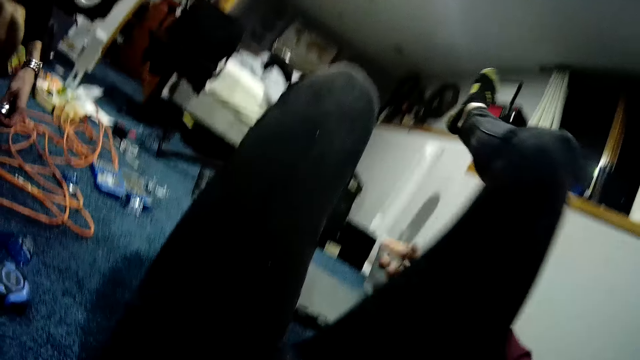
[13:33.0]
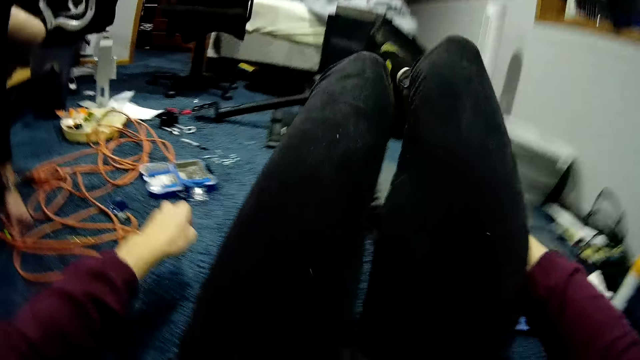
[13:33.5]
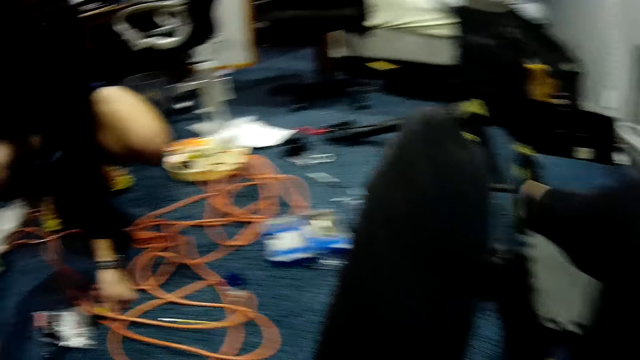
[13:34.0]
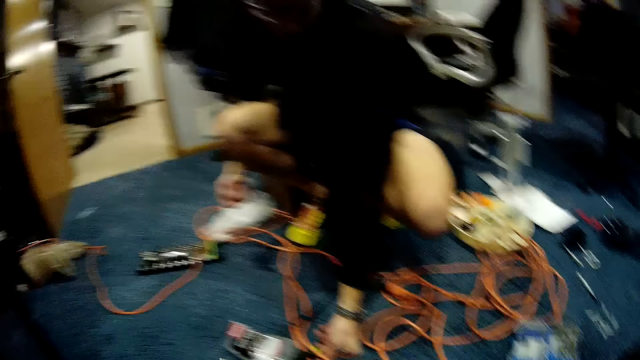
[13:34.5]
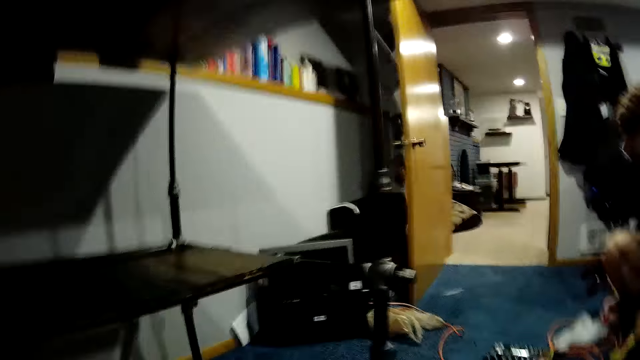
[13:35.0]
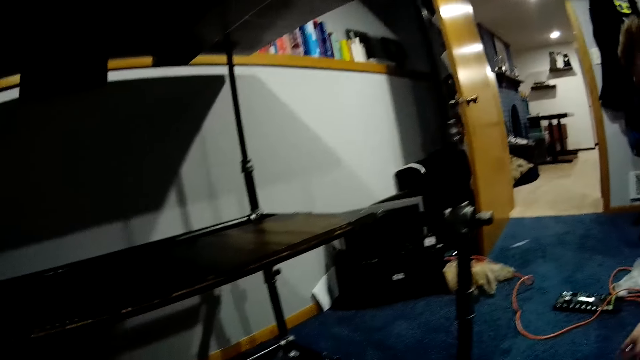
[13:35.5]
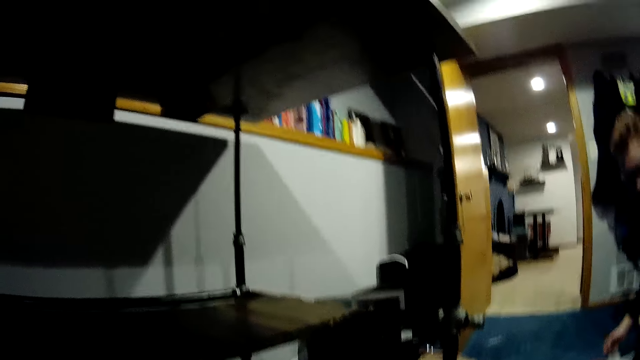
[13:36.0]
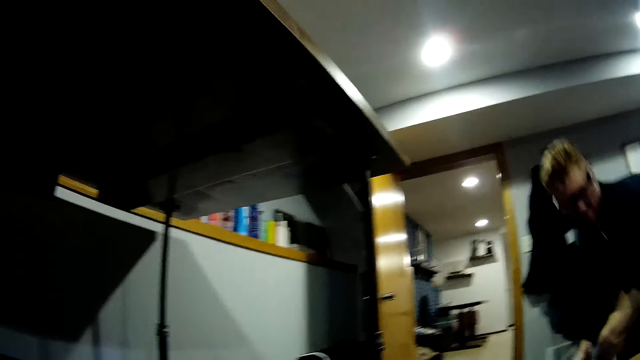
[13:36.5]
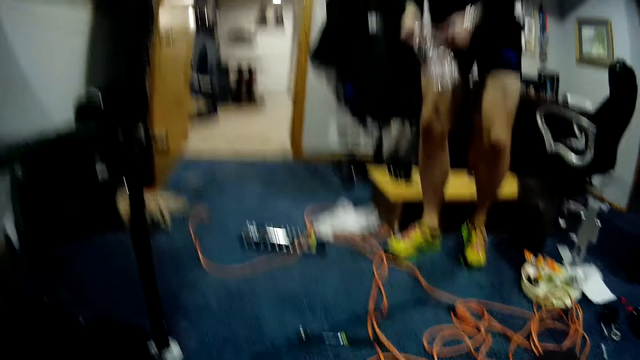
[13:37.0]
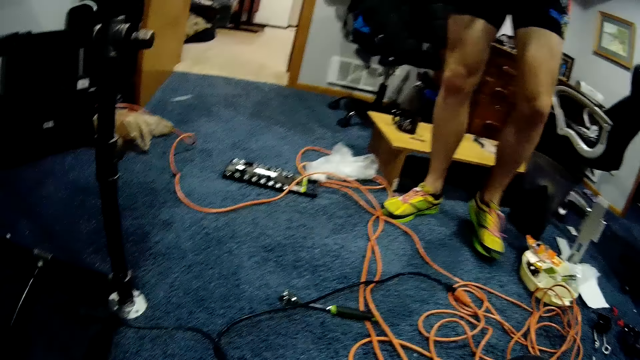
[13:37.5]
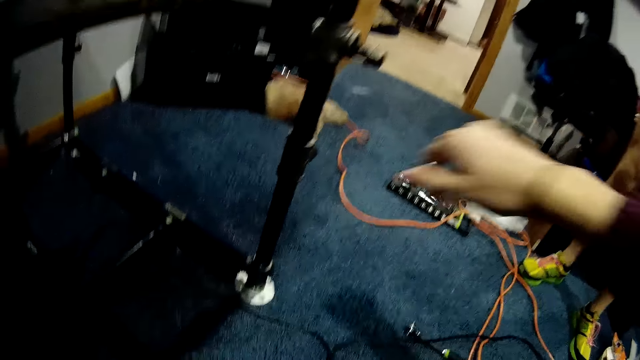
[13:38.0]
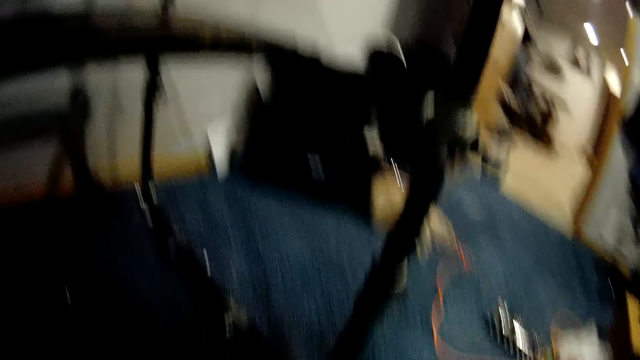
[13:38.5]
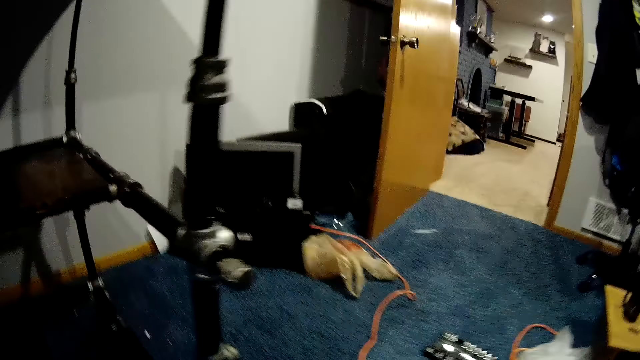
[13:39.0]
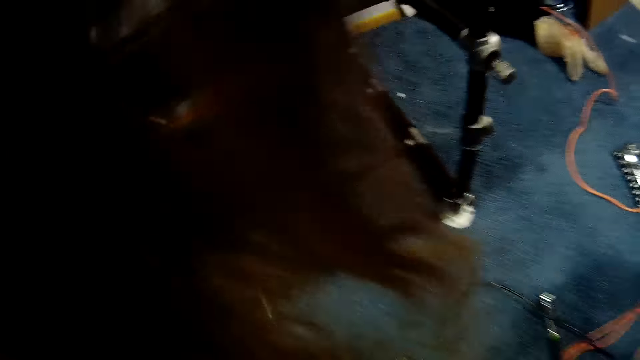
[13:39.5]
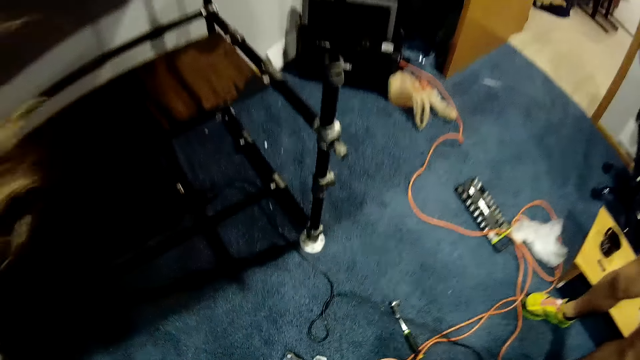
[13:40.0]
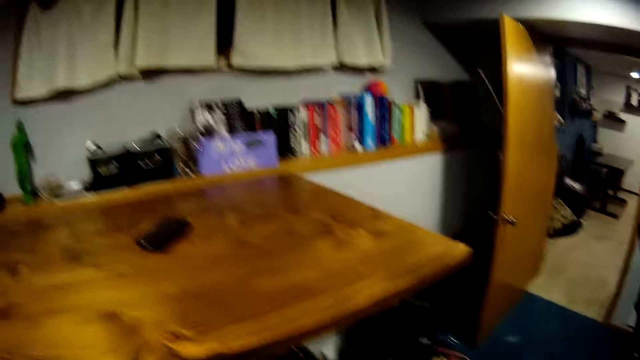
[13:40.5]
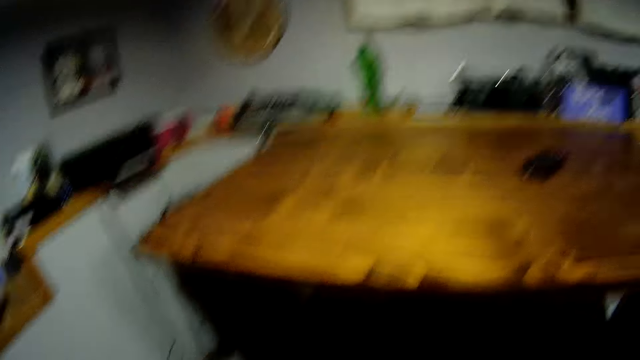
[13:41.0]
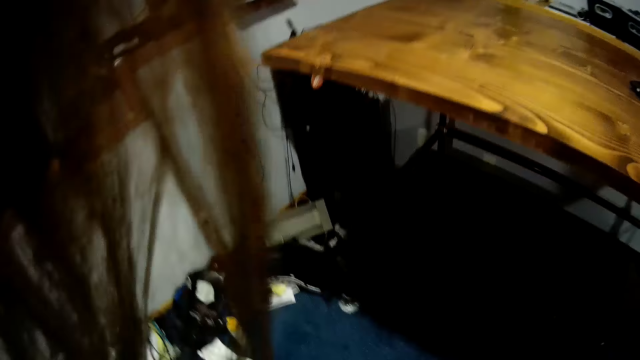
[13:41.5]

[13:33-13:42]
The camera wearer sits upright. A man stands. The man picks up a bag of screws.

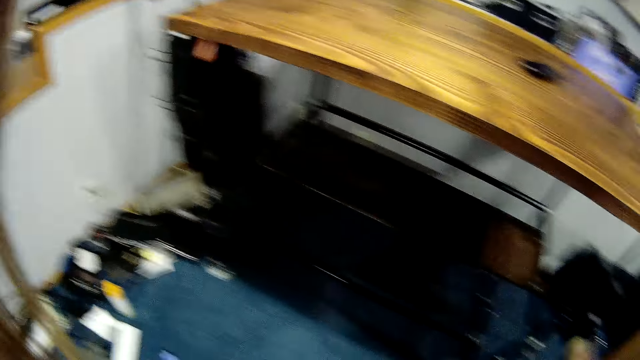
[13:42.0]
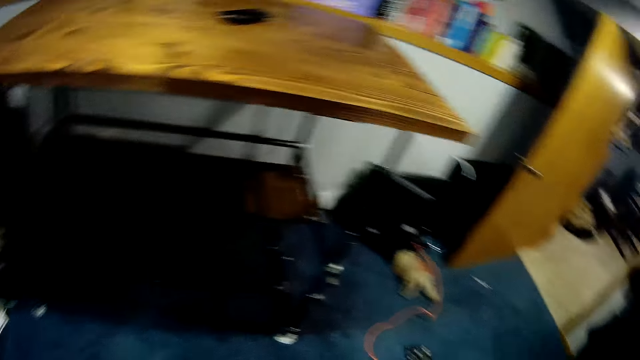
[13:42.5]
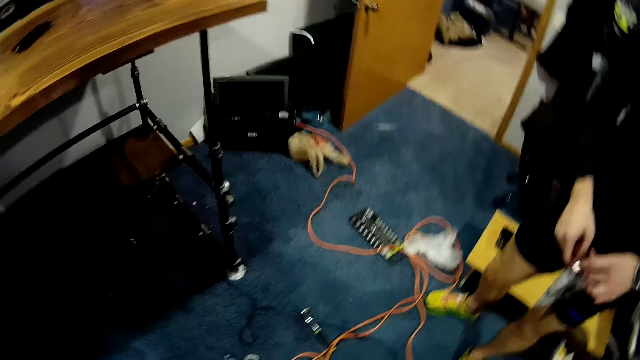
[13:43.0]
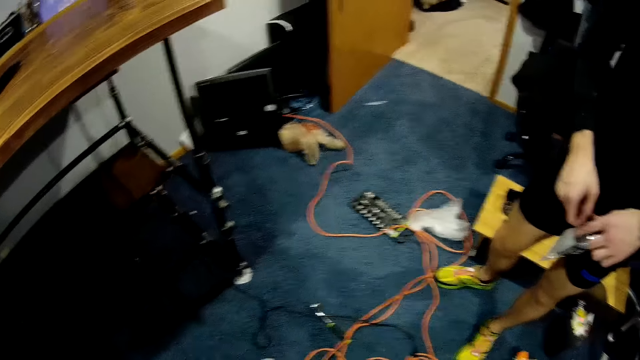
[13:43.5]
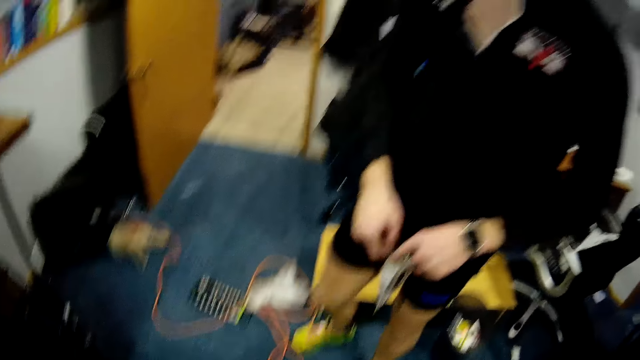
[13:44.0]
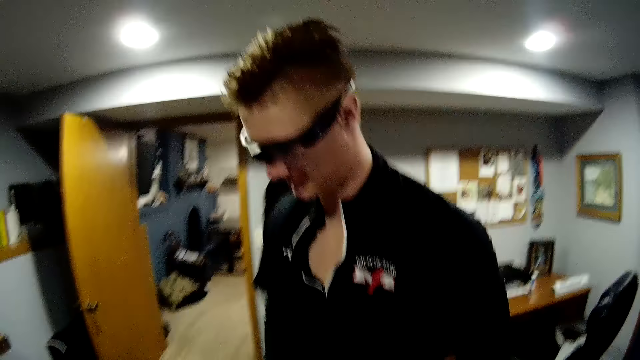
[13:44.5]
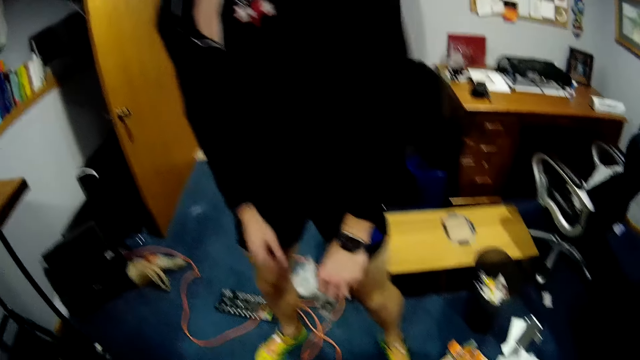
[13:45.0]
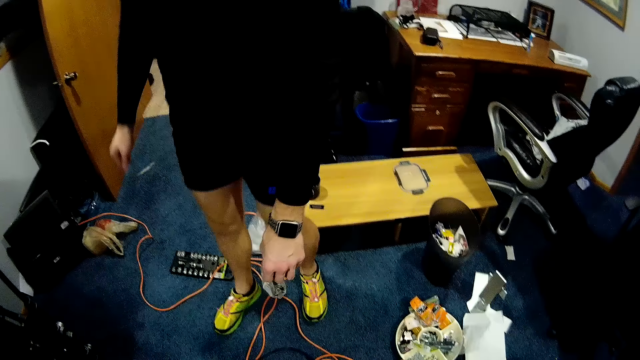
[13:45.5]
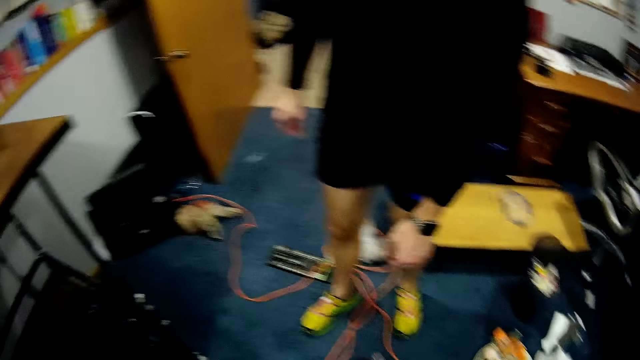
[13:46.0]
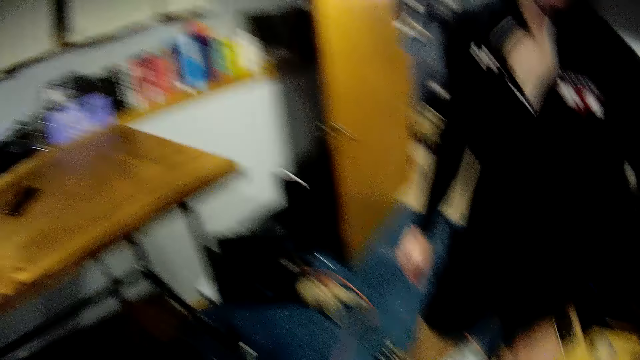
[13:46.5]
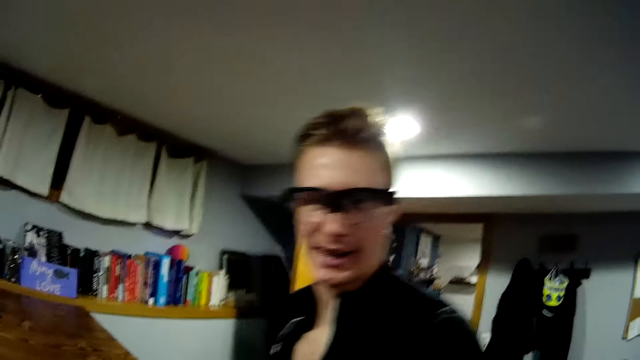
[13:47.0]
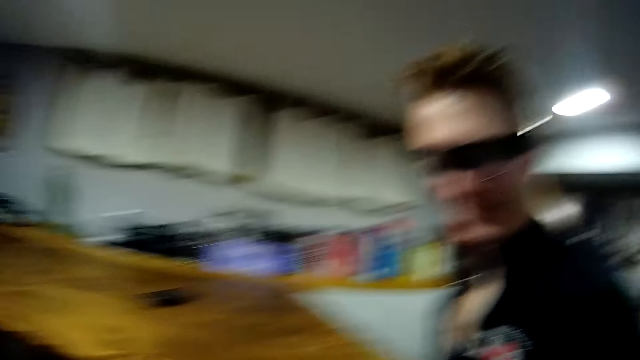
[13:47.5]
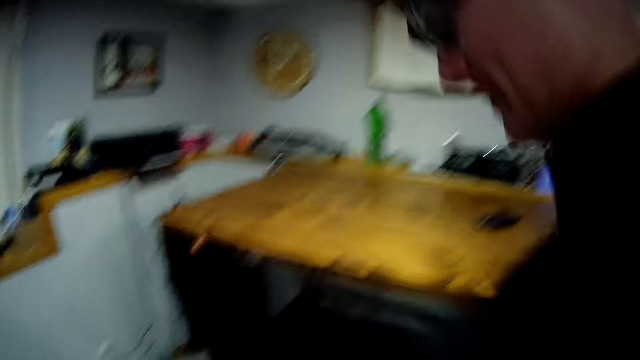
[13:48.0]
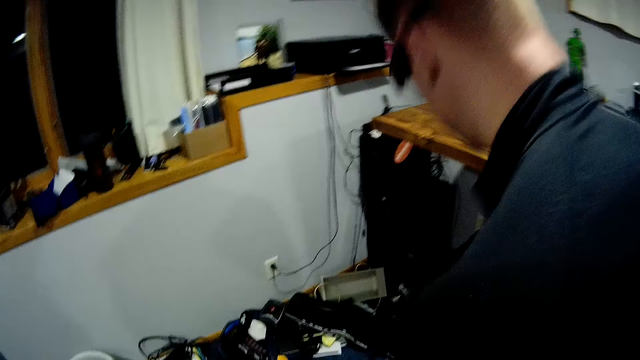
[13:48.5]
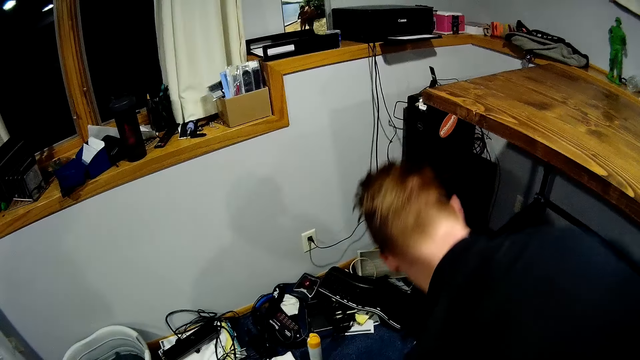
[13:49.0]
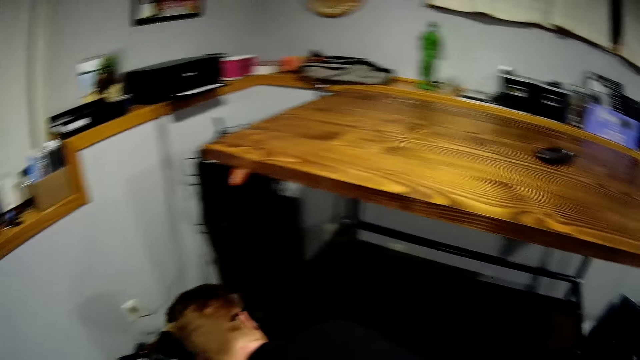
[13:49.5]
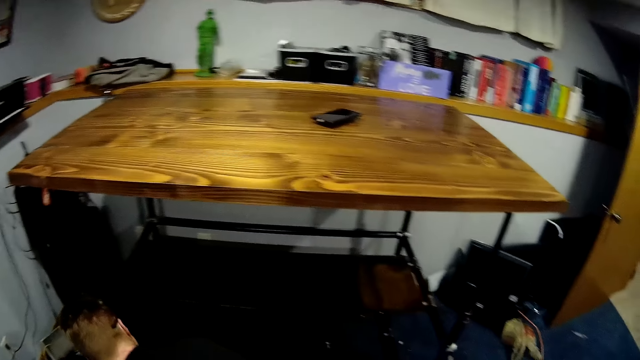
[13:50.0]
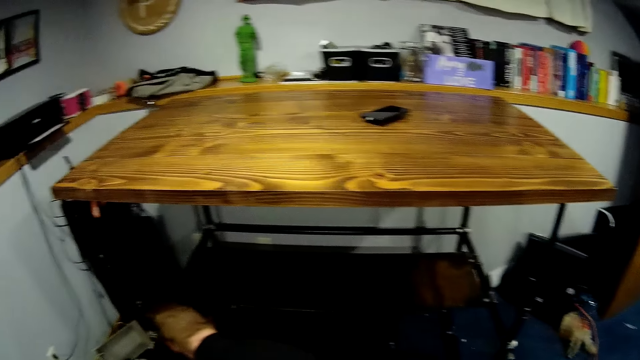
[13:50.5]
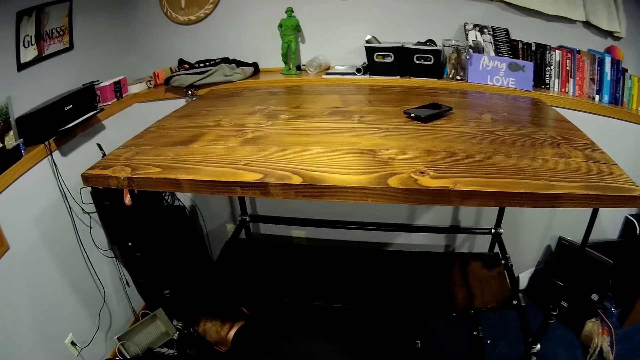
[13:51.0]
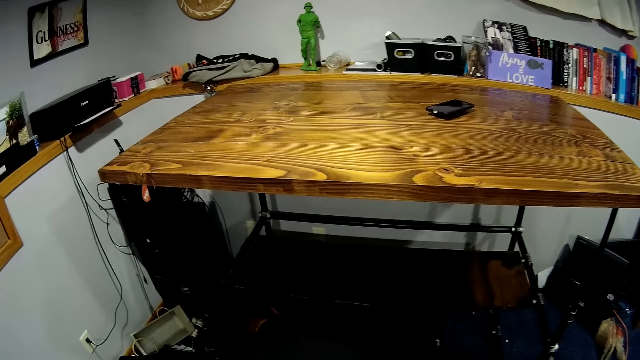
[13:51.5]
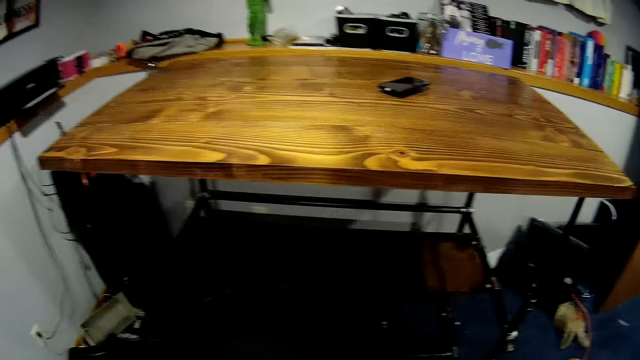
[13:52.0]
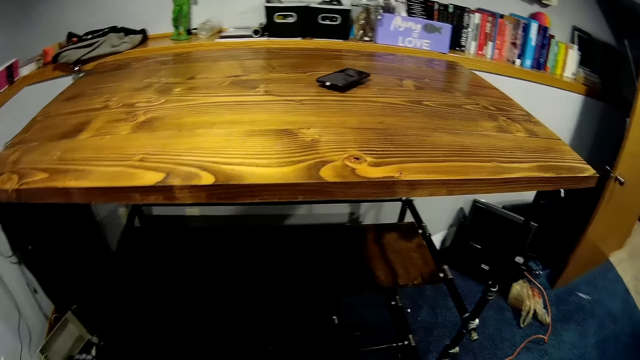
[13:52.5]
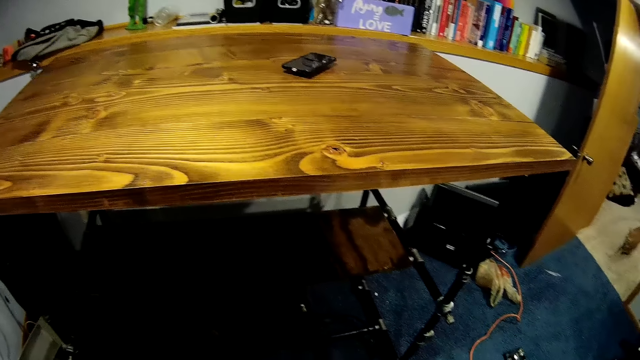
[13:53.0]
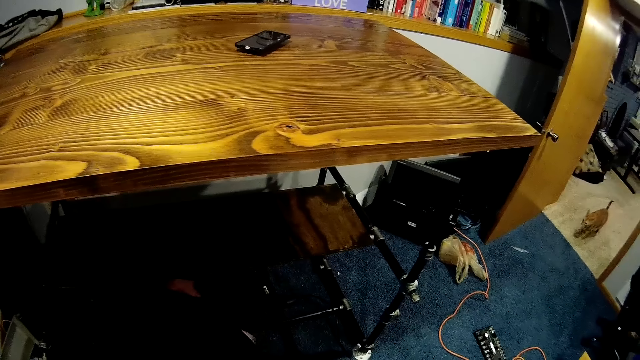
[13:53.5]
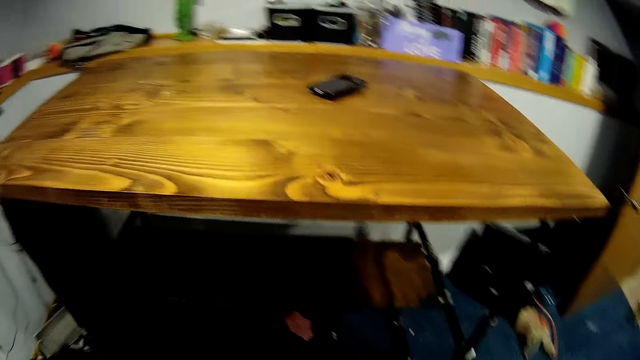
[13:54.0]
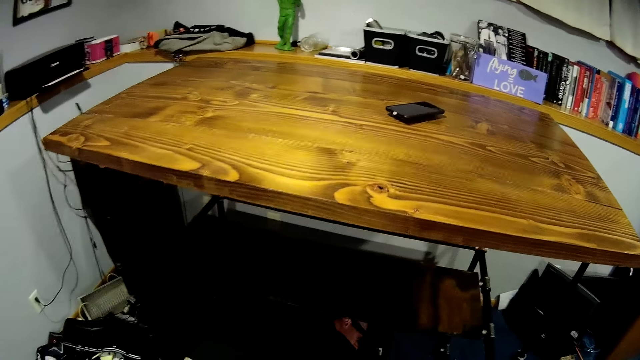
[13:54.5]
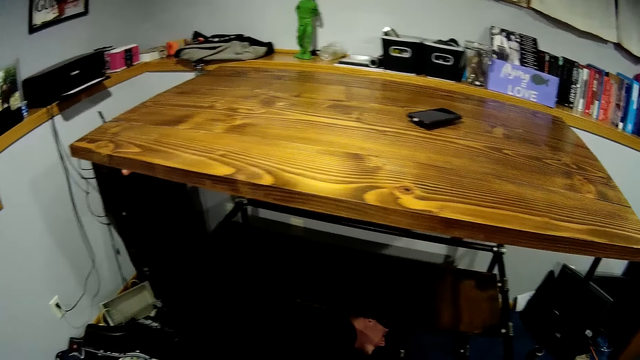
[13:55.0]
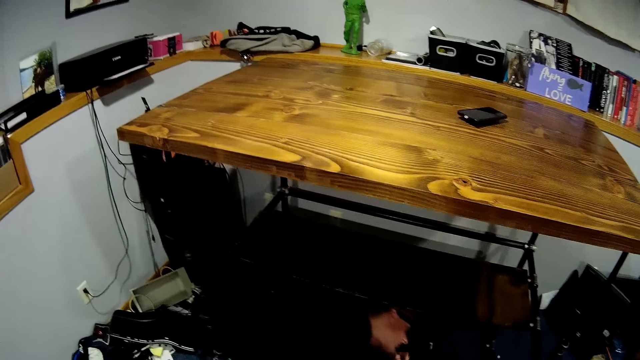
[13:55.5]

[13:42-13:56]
A man holds a plastic bag. The man drops the bag of bolts and nuts on the floor. The man talks to the camera wearer. The man bends near the shelf. The camera wearer looks at the shelf.
